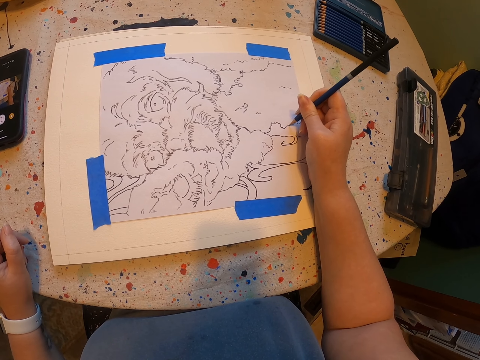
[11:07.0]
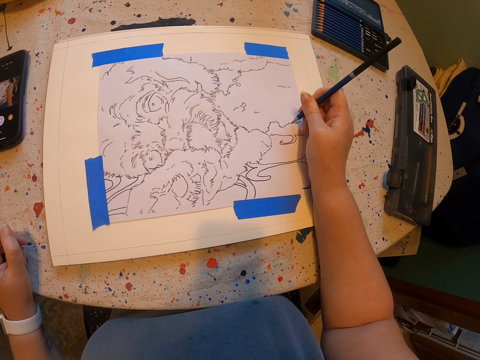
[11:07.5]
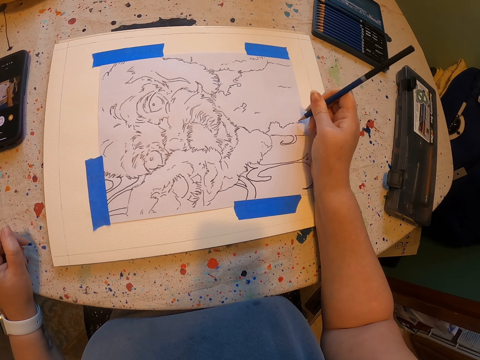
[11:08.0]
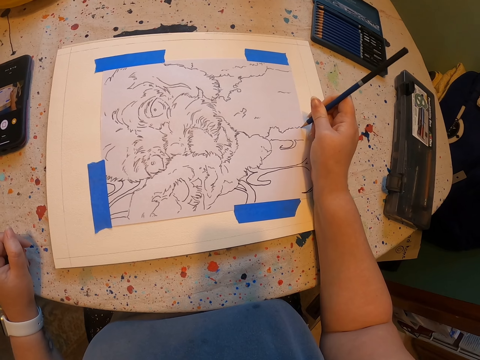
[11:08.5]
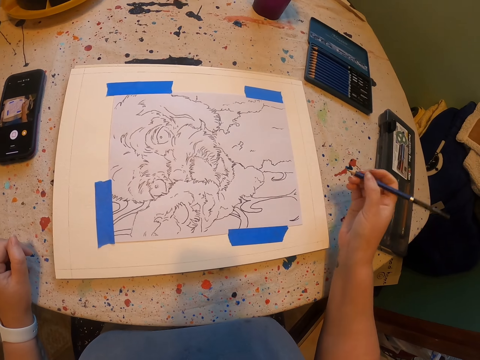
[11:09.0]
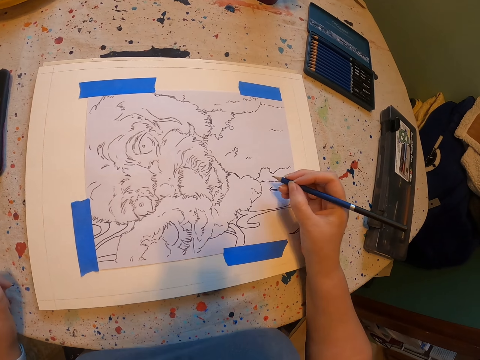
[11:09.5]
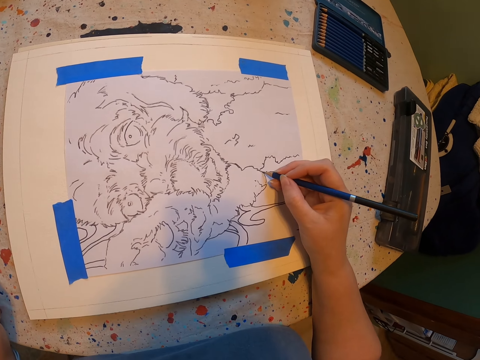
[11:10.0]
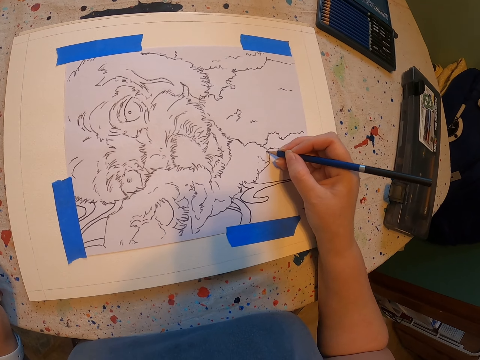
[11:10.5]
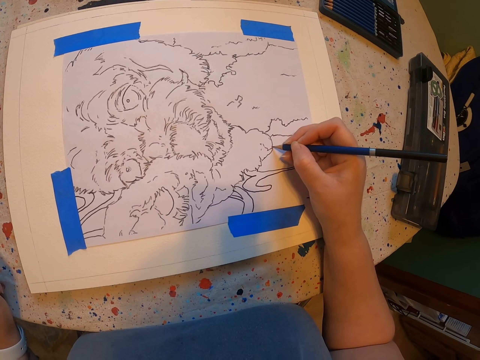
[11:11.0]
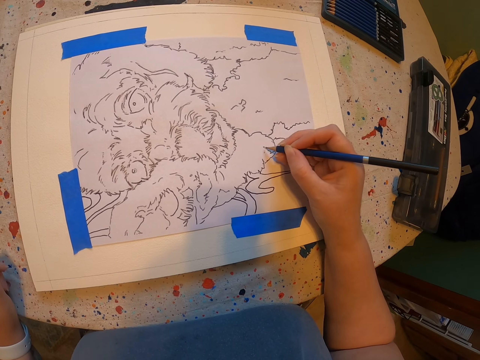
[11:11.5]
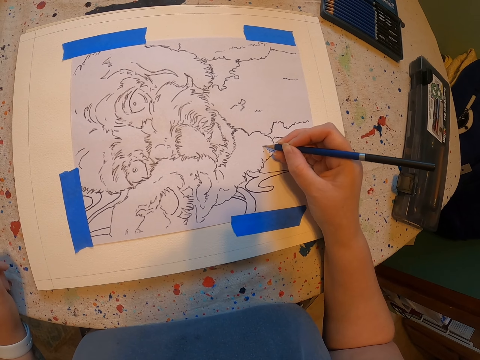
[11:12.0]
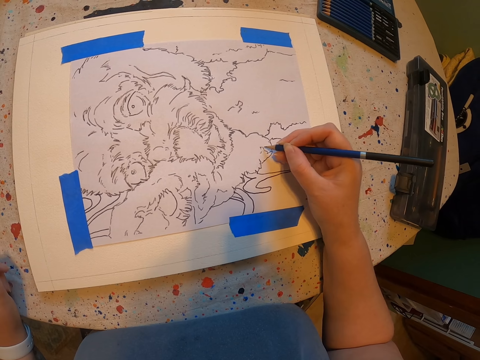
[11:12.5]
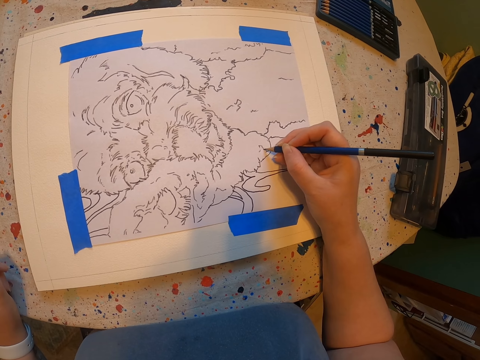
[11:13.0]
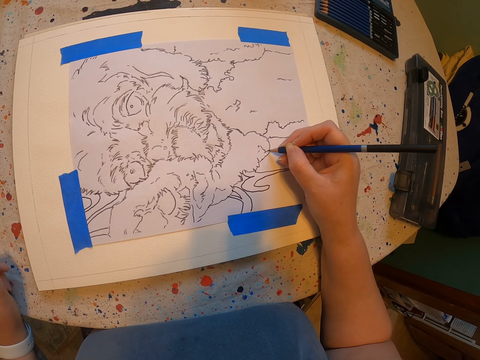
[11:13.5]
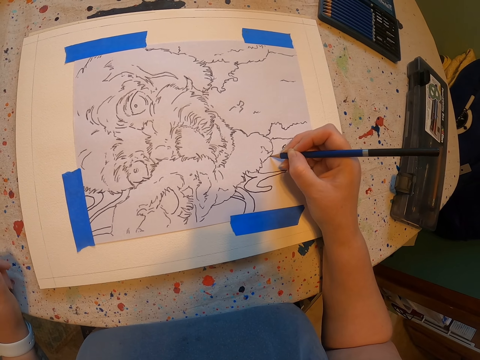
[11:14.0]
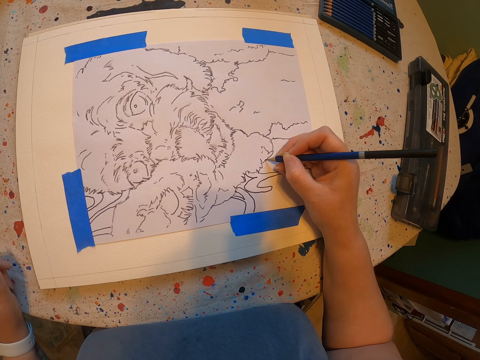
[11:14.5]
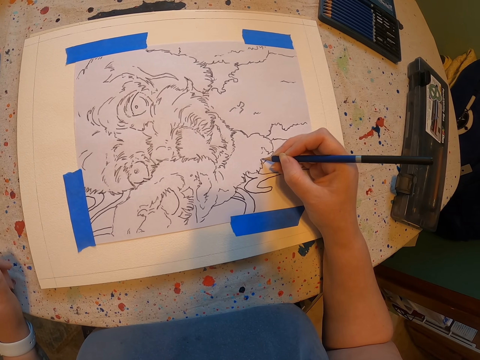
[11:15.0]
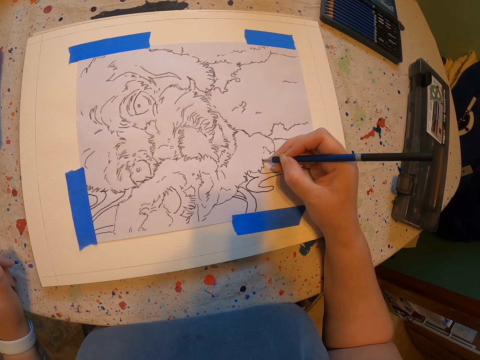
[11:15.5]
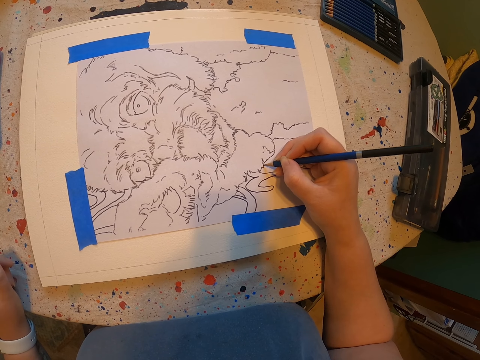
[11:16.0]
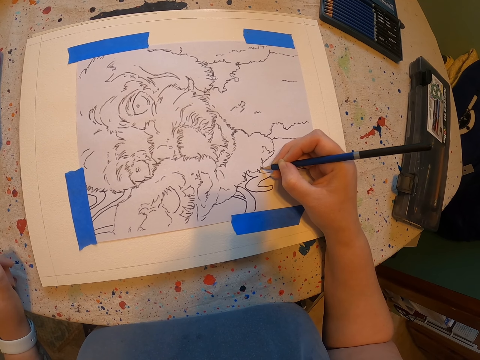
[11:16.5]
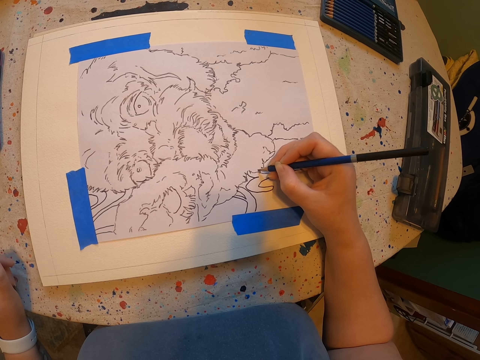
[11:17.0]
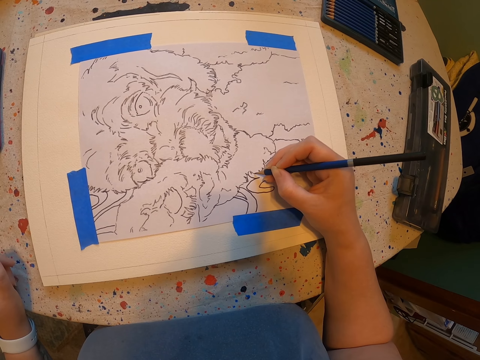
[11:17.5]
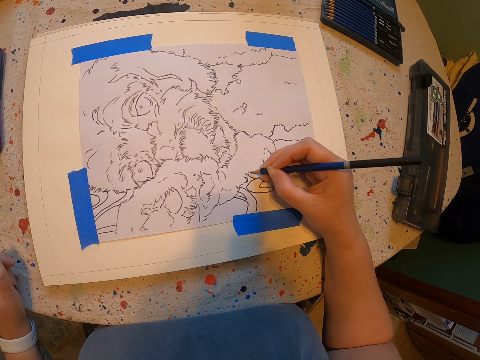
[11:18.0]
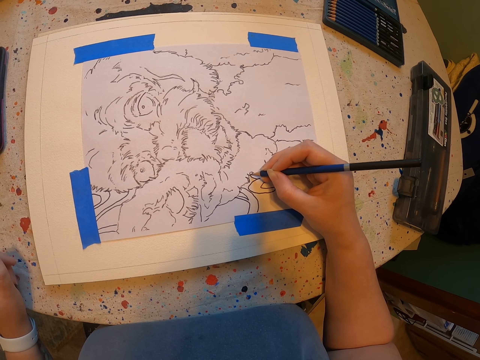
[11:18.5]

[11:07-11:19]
The camera wearer moves a hand. They draw on the paint paper.

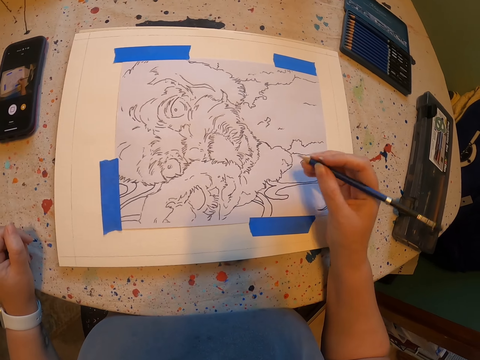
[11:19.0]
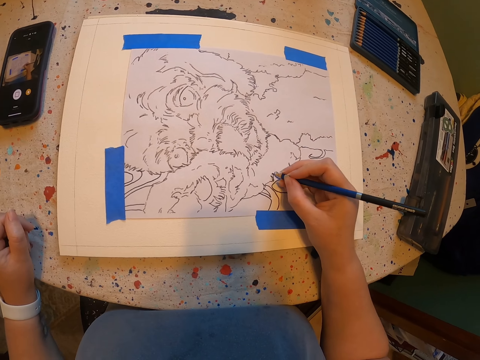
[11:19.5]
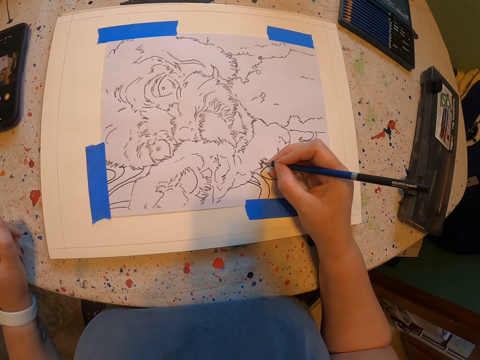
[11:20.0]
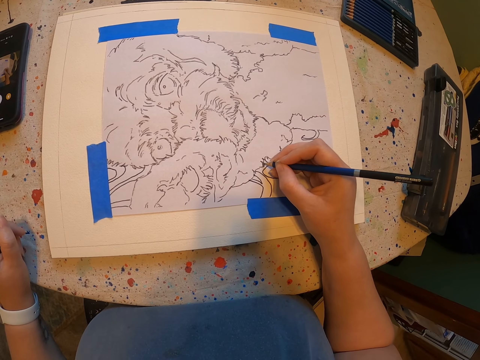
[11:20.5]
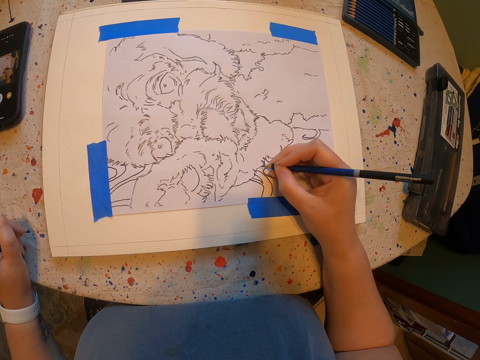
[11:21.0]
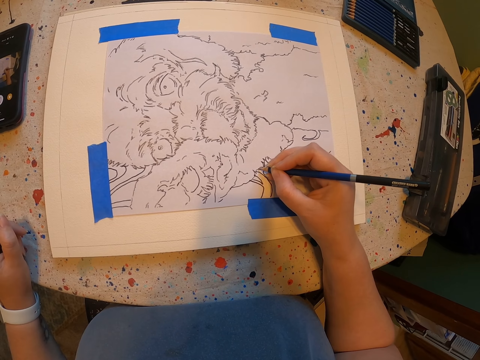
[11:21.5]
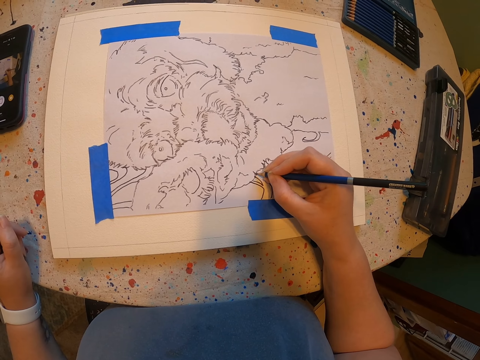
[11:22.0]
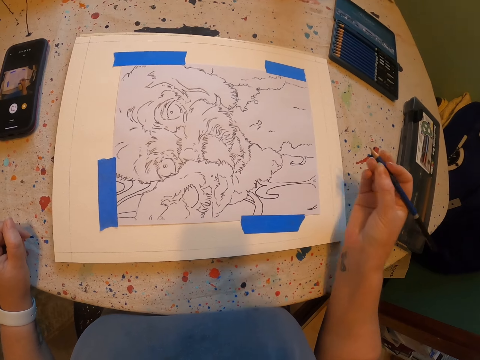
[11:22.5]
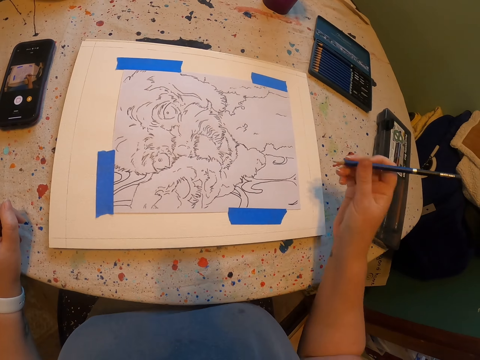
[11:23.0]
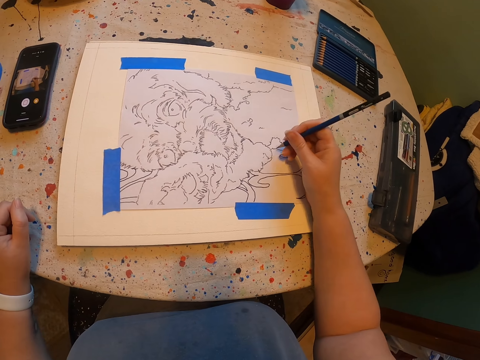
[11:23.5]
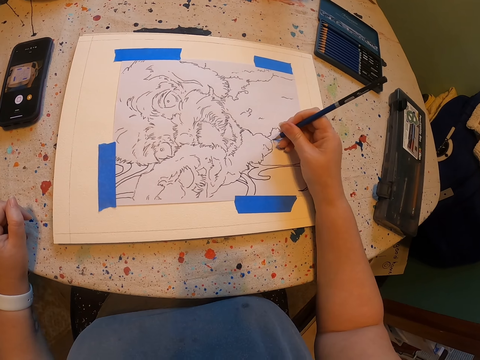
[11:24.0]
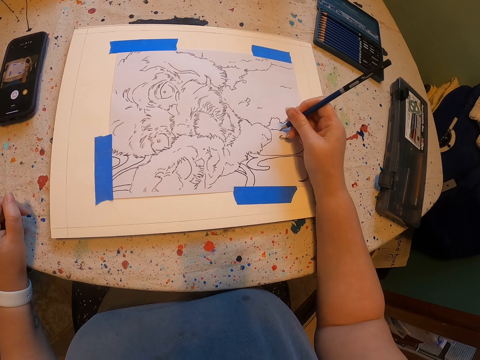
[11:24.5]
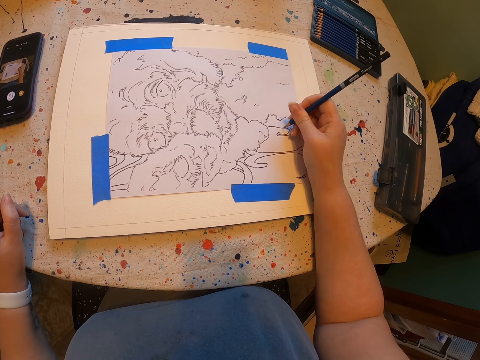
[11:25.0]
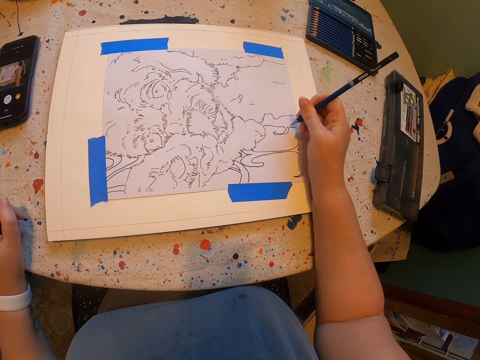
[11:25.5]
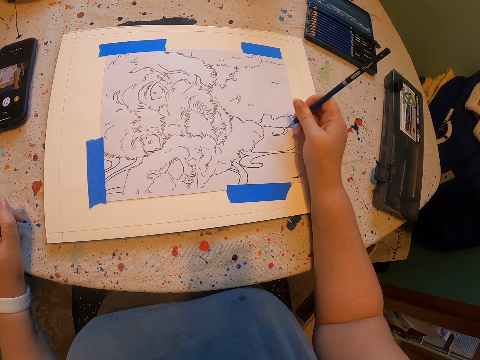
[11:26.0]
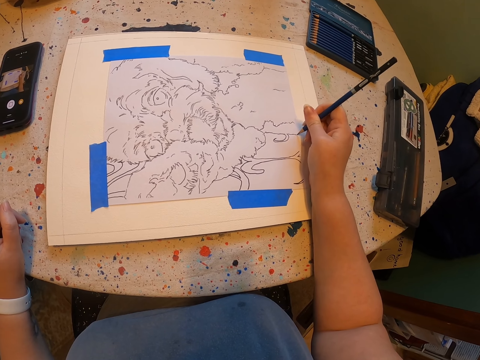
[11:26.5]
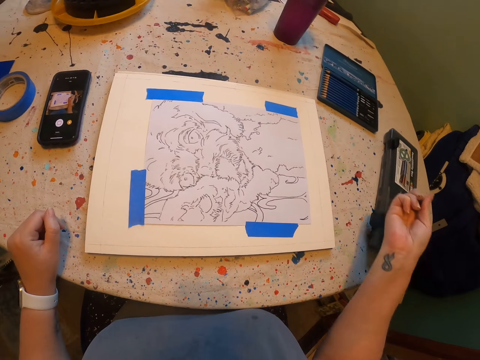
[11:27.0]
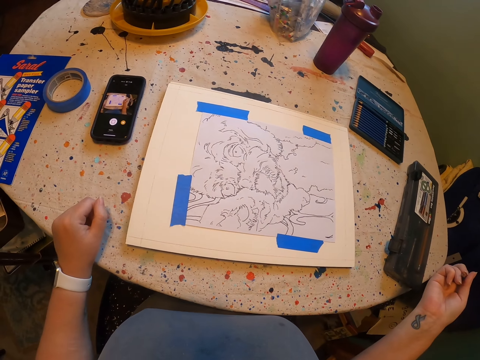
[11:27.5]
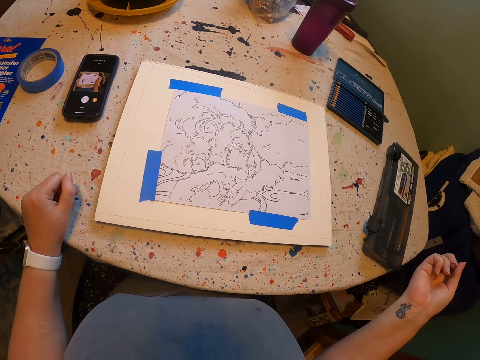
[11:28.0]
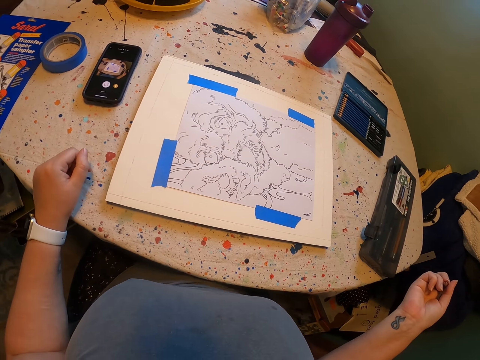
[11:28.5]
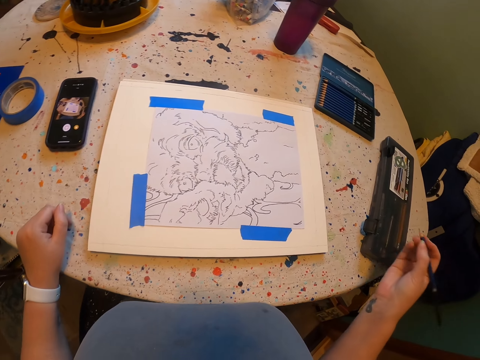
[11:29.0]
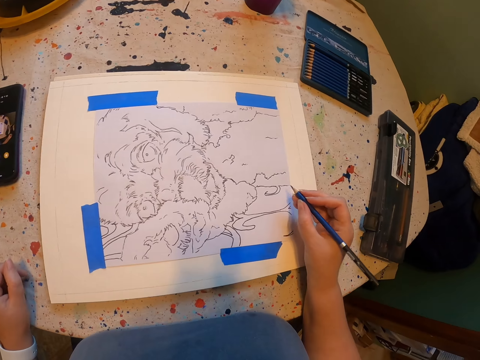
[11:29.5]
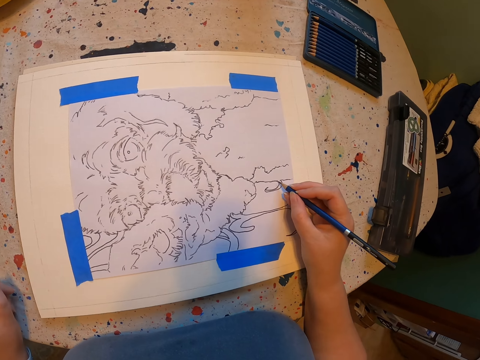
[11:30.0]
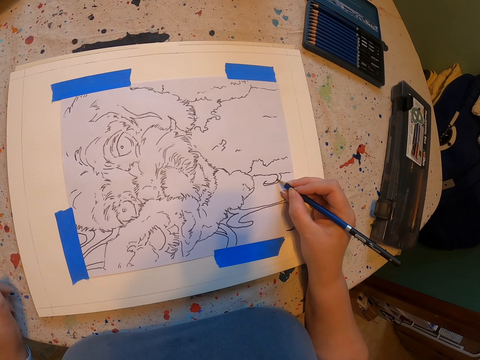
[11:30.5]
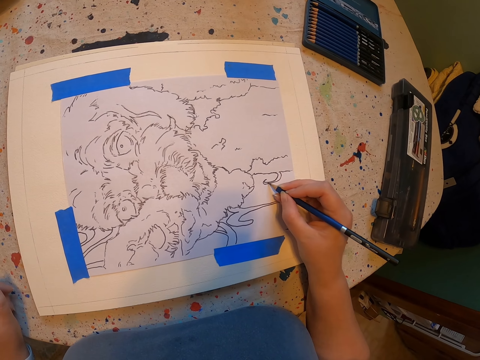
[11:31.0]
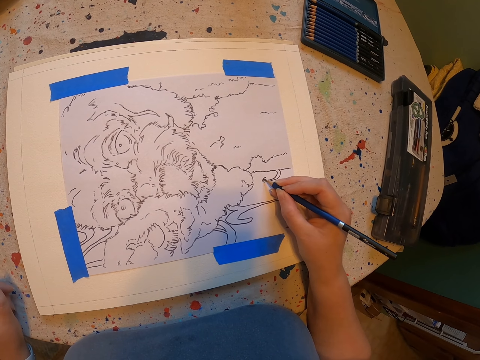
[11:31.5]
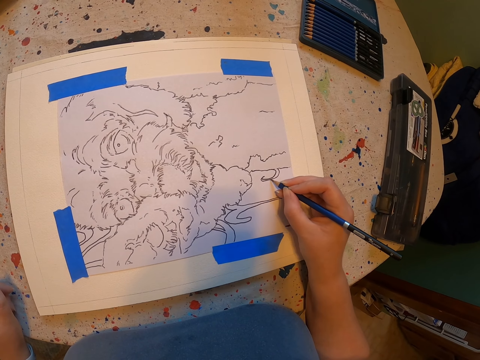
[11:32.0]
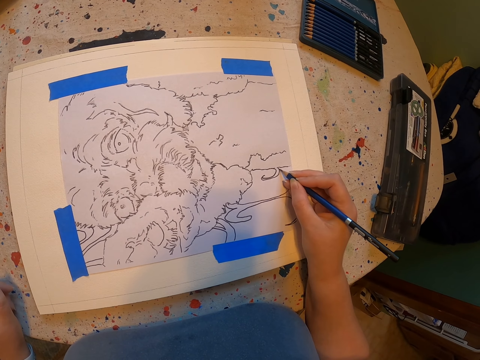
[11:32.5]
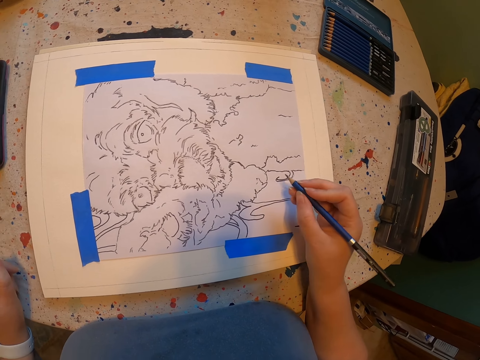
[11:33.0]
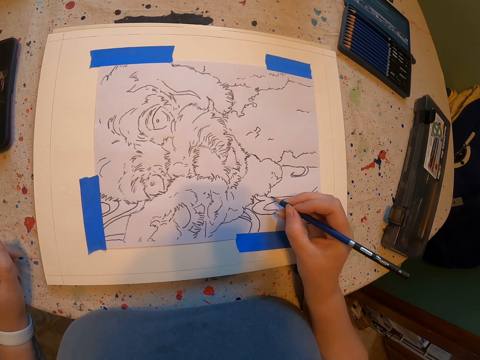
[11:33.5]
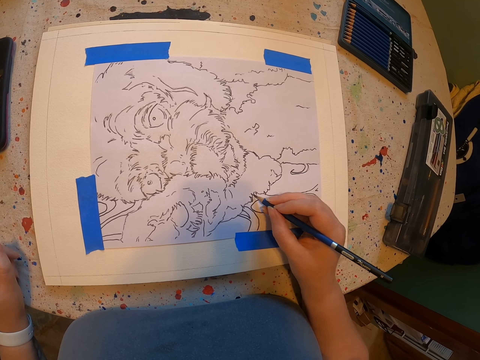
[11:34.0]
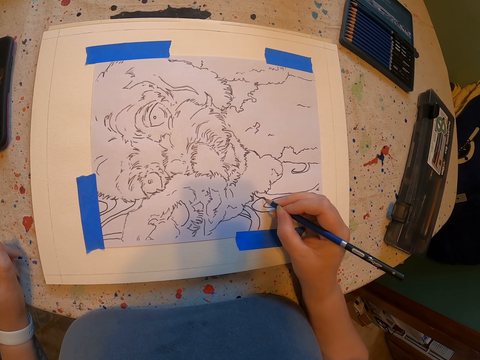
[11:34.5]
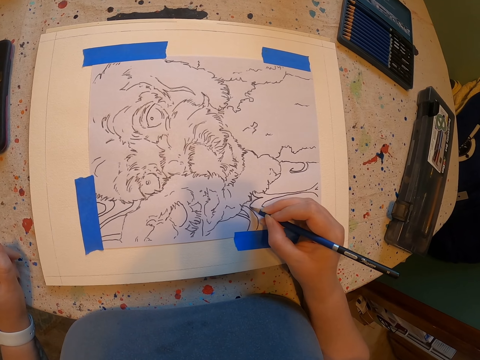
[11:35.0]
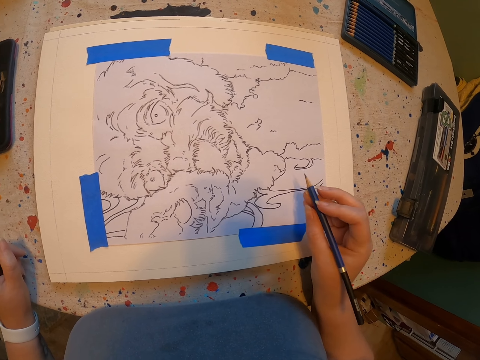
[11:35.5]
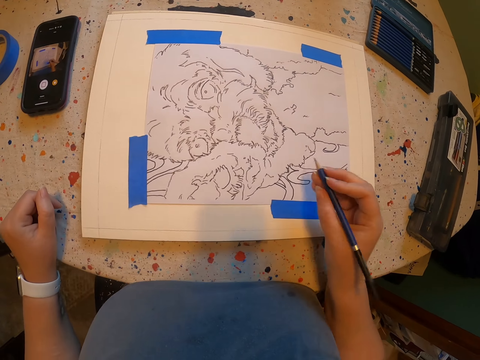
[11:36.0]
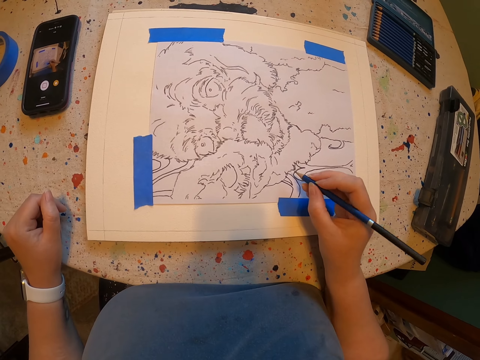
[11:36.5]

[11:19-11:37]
The camera wearer moves a hand. They draw on the paint paper. They move the hand. They draw on the paint paper. They look around. They draw on the paint paper. They move the hand. They draw on the paint paper.
